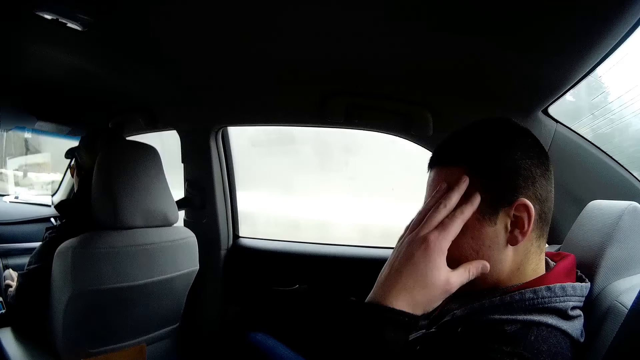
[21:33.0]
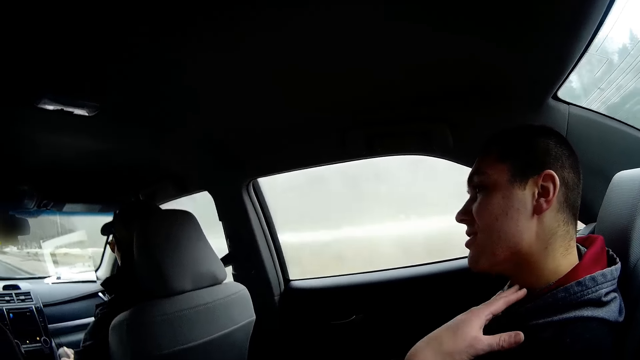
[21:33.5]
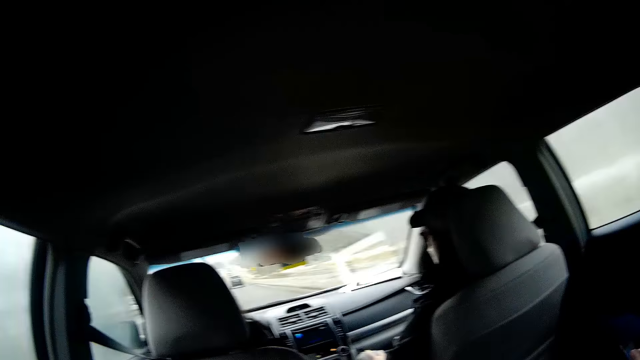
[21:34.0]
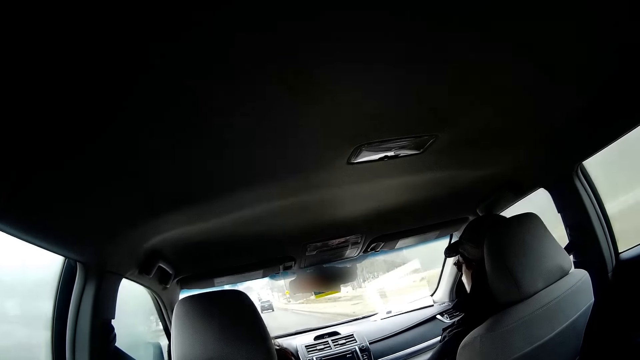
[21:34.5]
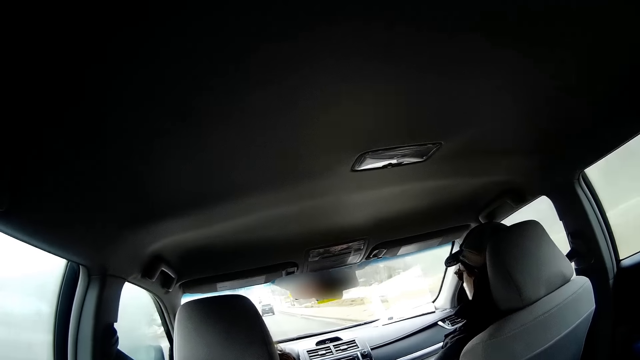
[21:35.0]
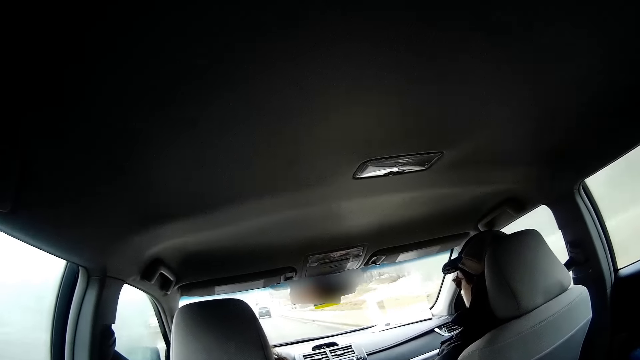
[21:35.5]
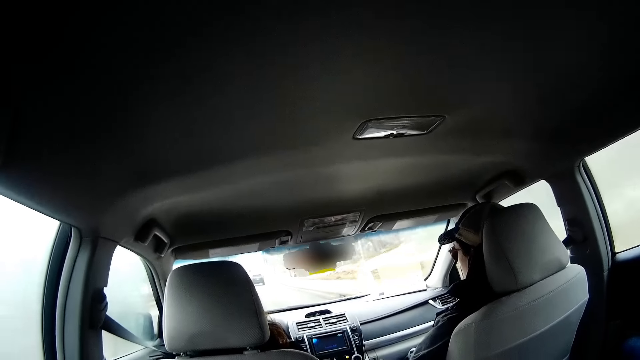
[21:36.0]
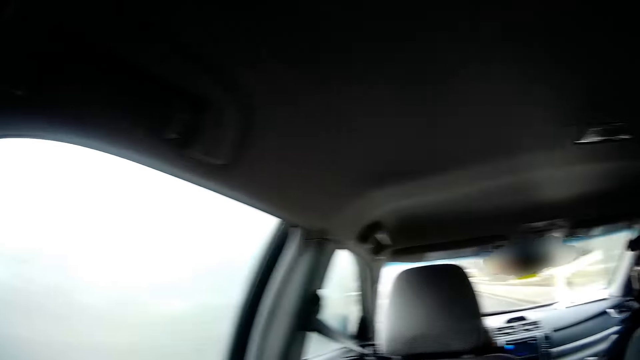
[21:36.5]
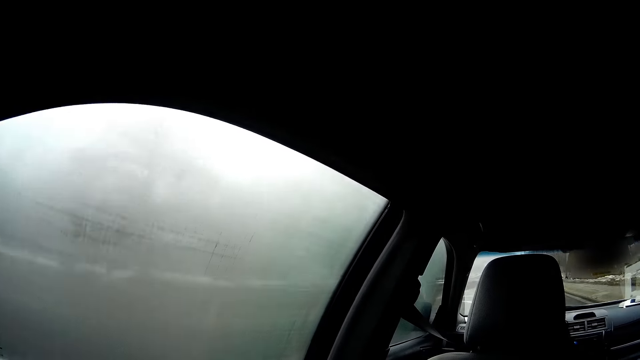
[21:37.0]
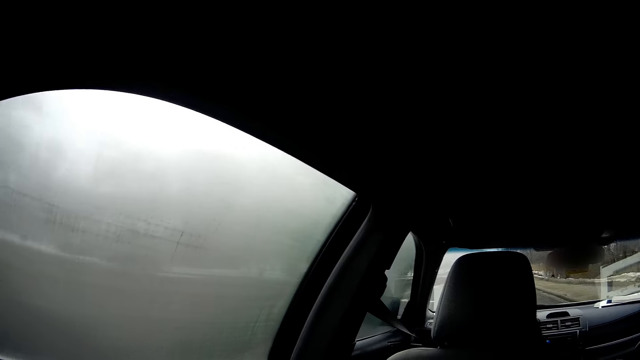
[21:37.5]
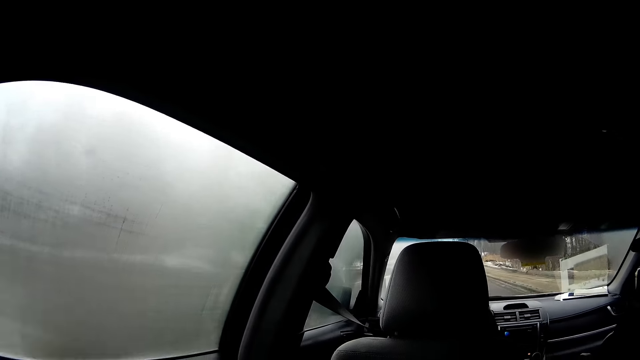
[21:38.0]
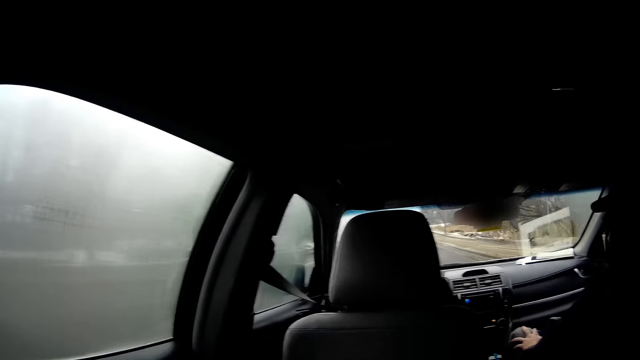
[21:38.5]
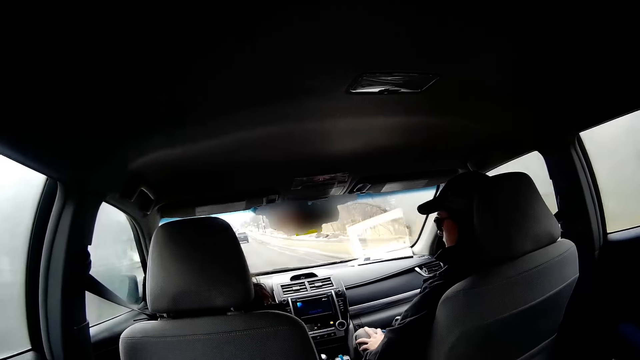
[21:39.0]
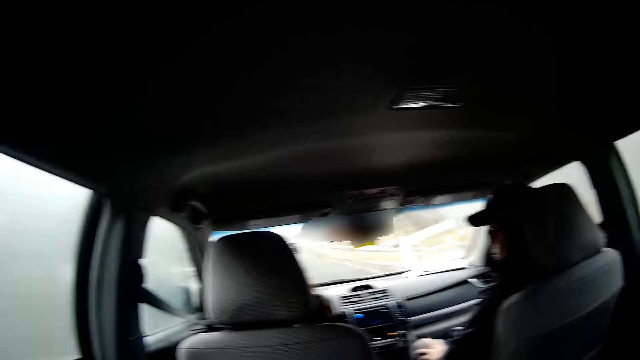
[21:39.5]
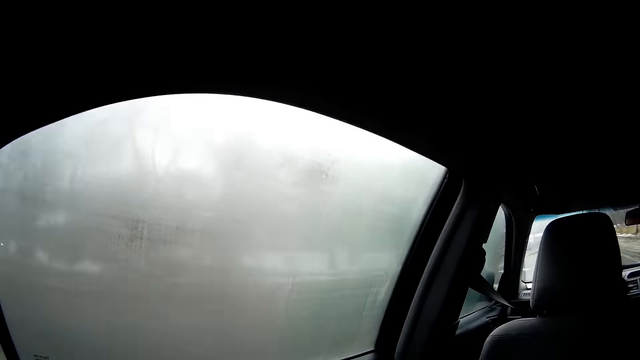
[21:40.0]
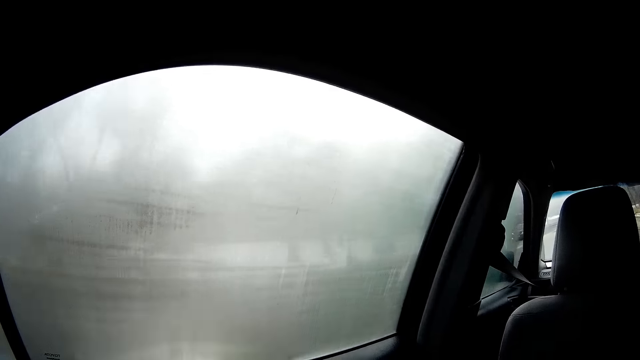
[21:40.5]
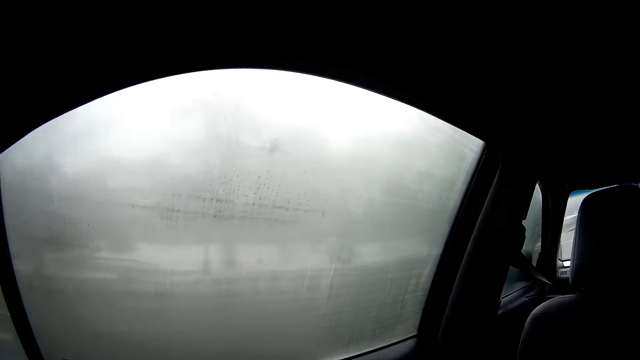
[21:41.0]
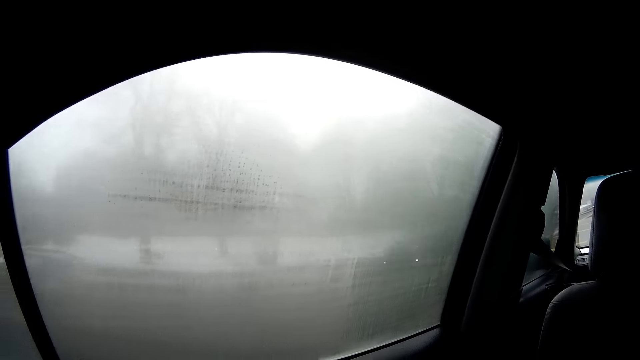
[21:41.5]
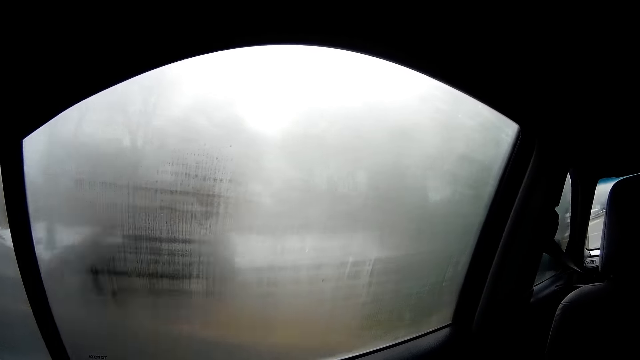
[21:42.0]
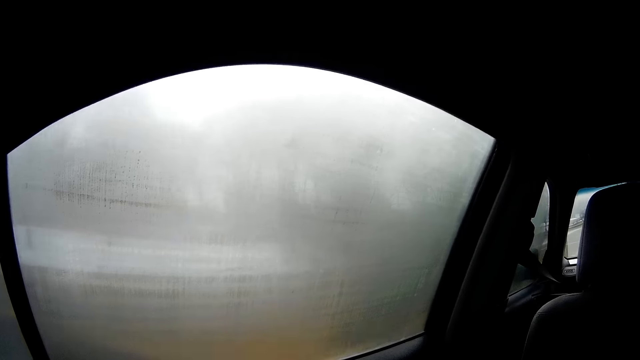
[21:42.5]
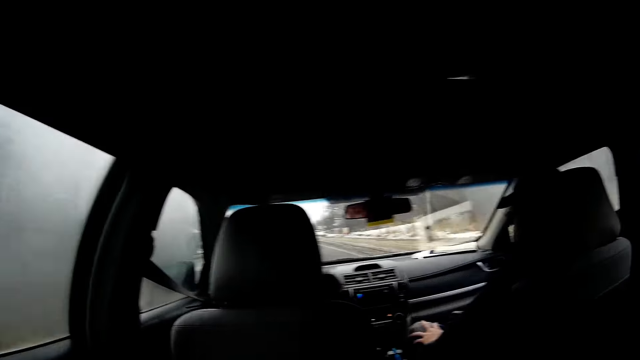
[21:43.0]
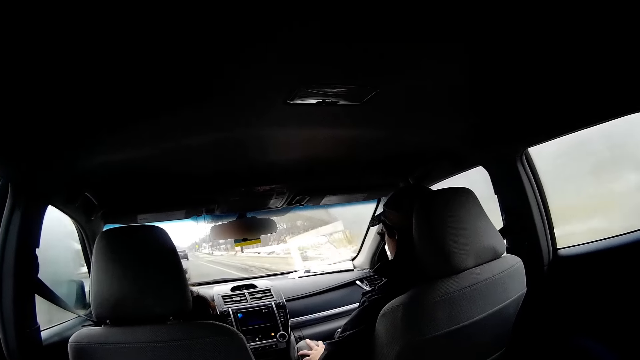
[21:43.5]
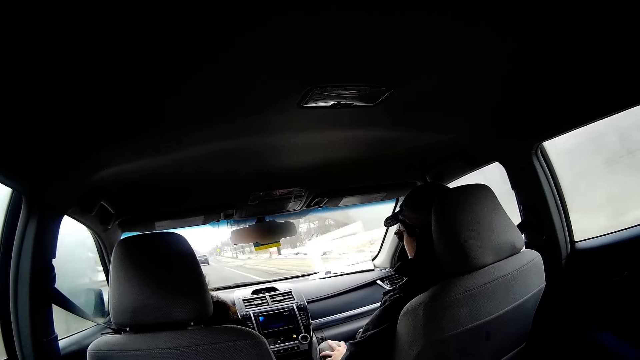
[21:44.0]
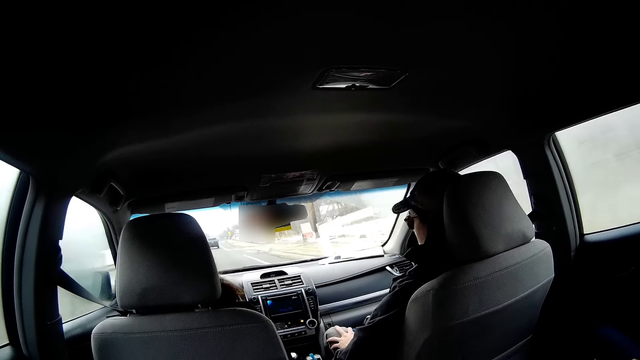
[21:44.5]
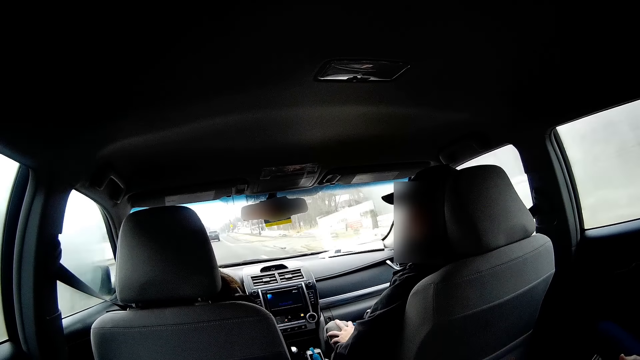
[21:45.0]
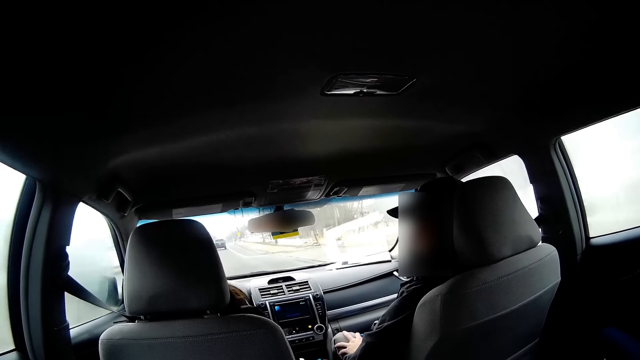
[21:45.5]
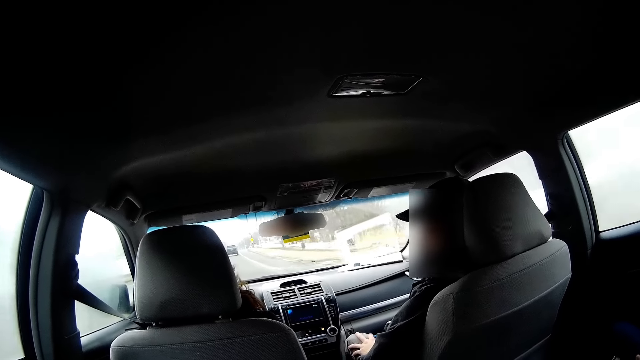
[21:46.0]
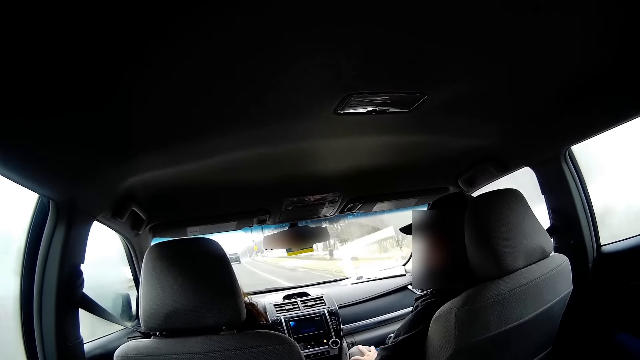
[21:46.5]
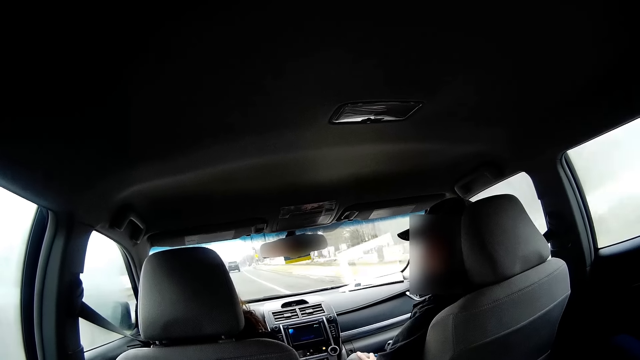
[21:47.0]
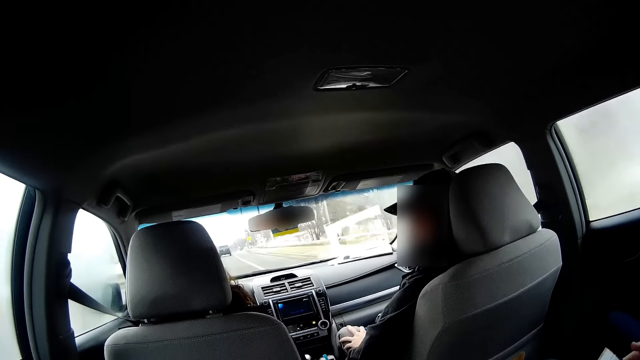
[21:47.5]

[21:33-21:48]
A person touches the face. Another person drives the car. The camera wearer looks through the window. The second person drives the car. The camera wearer looks through the window. The second person drives the car. A third person talks to the second person.

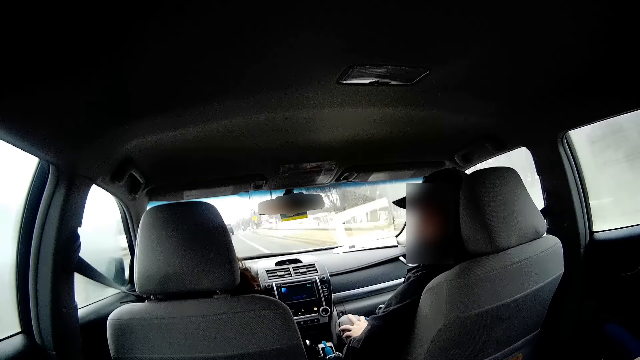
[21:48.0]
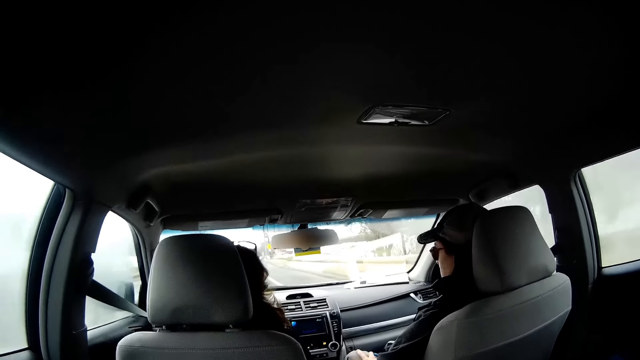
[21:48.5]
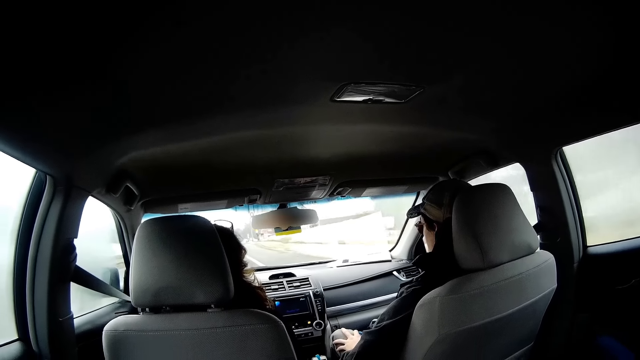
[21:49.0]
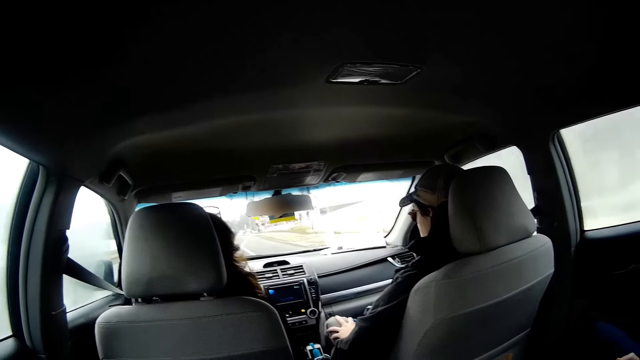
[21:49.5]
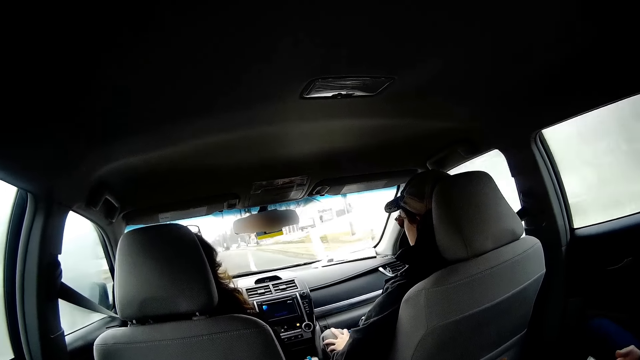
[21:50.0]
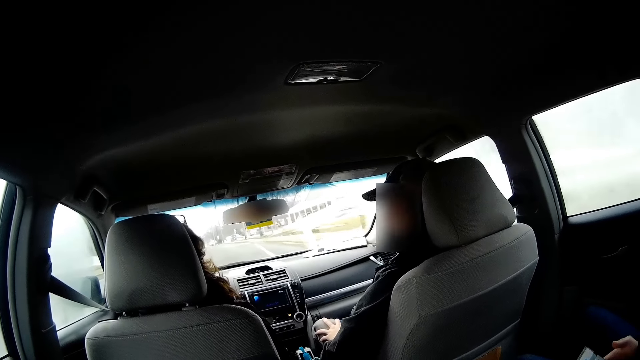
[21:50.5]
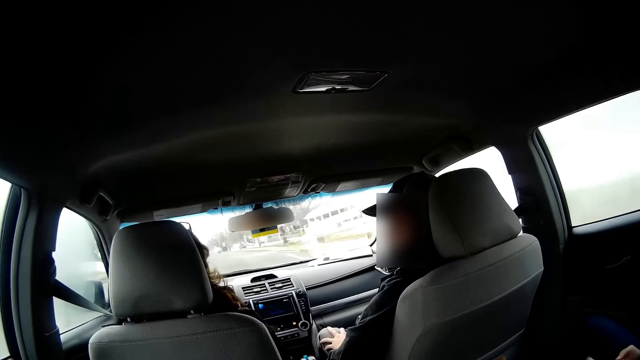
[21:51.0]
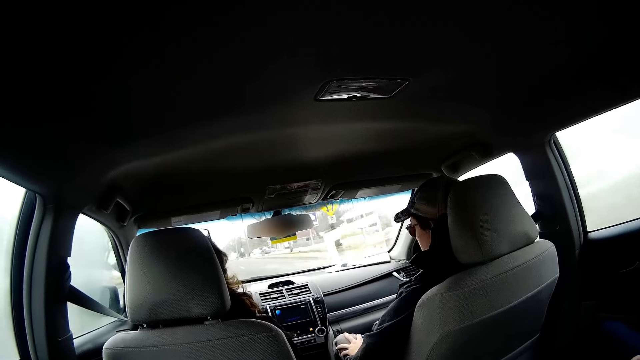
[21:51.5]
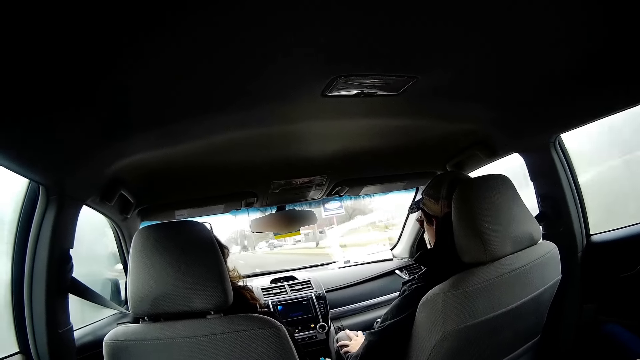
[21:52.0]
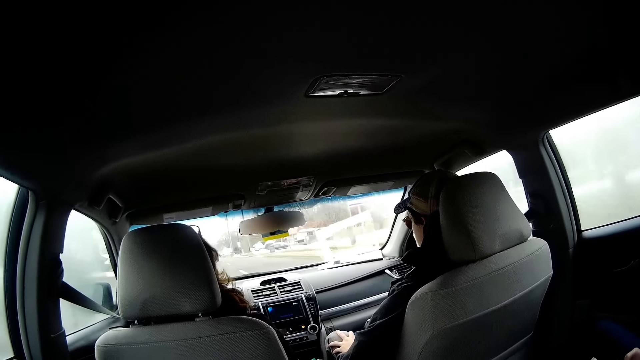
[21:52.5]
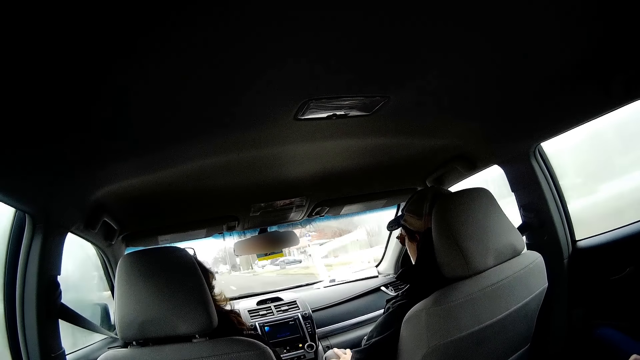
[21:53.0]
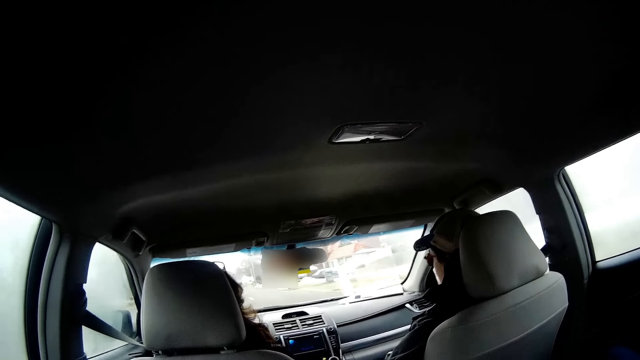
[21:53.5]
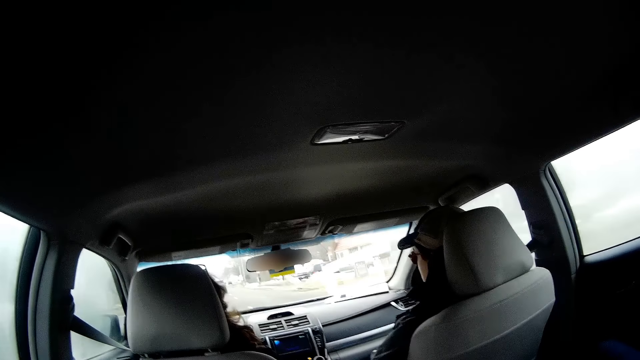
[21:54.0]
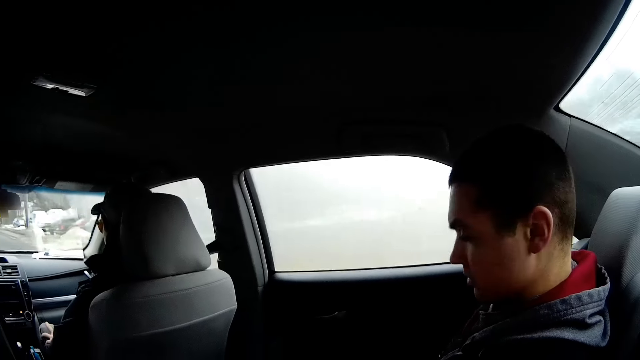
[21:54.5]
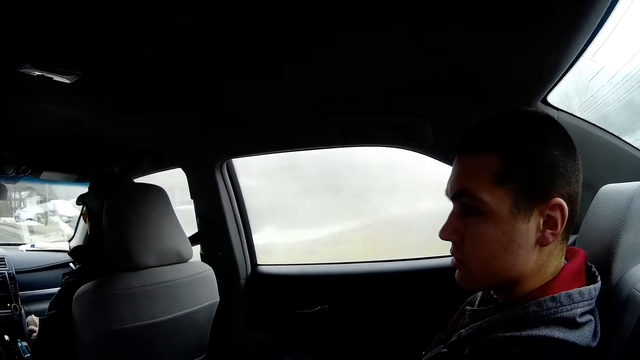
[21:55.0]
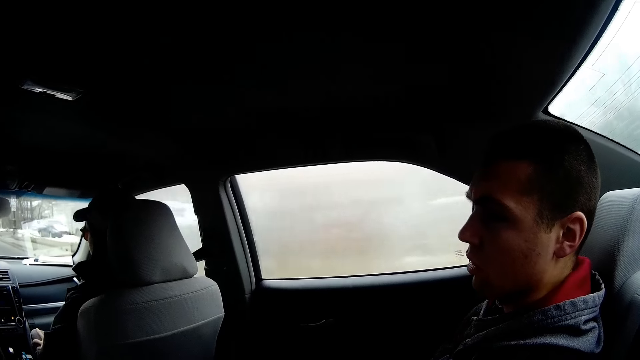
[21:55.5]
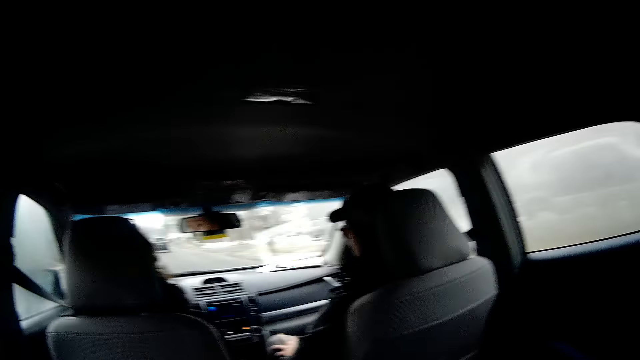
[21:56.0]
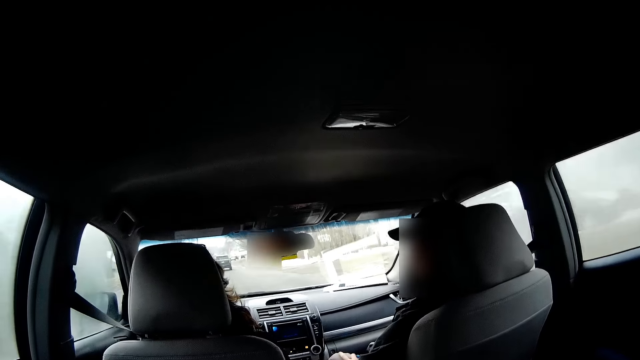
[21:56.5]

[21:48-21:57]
A person drives the car. Another person talks to the first person. The first person drives the car. A third person talks to the first person.
